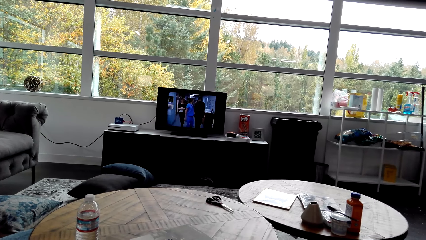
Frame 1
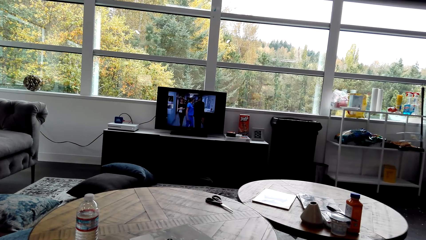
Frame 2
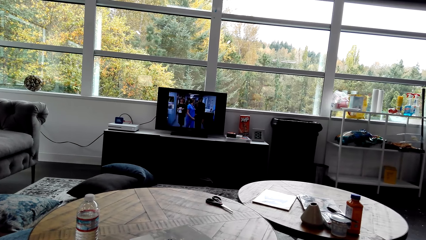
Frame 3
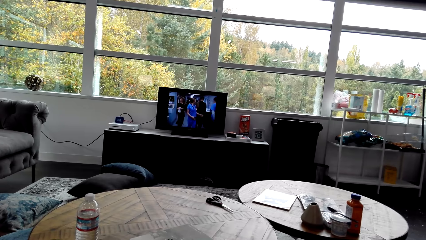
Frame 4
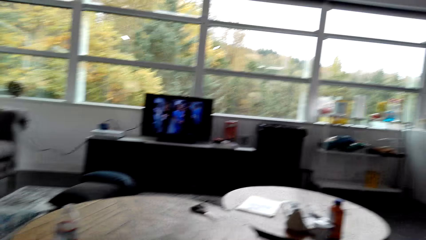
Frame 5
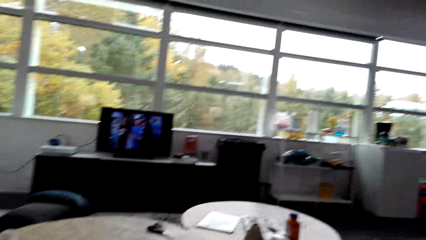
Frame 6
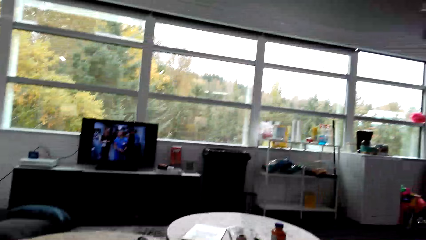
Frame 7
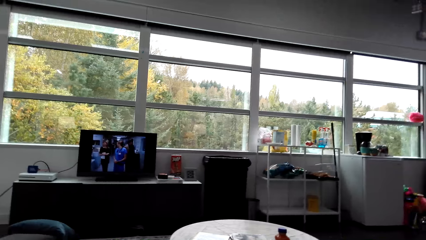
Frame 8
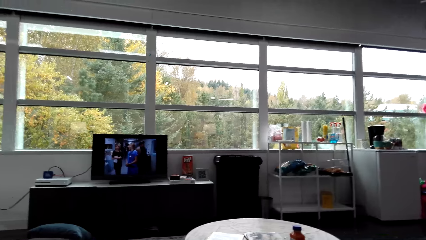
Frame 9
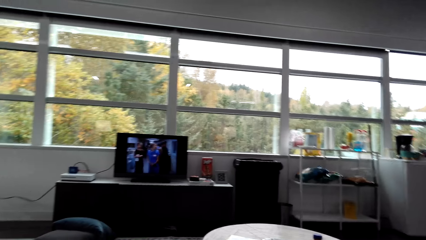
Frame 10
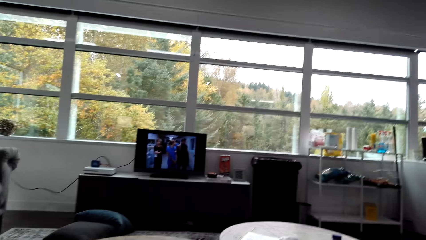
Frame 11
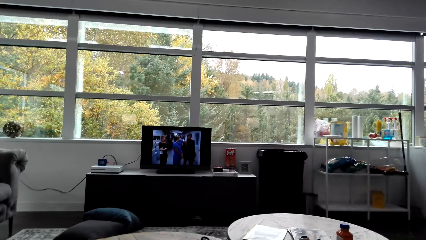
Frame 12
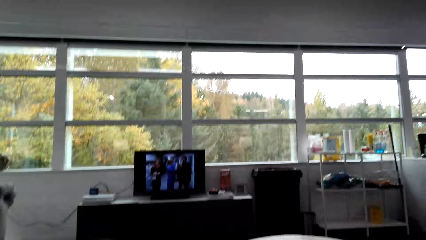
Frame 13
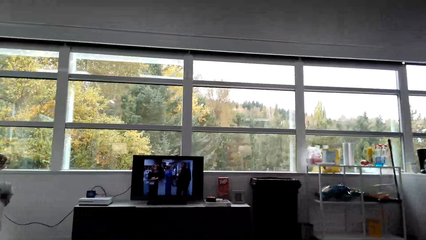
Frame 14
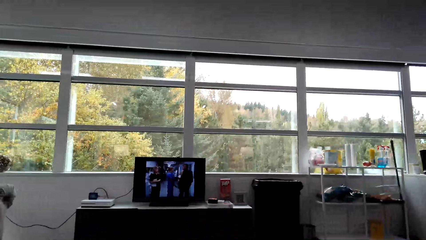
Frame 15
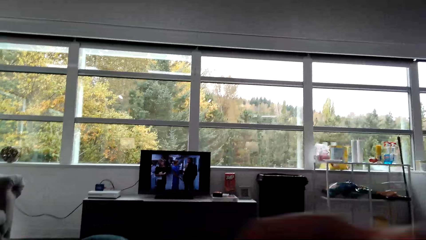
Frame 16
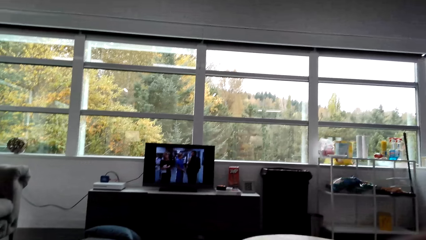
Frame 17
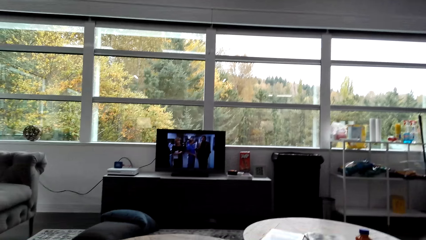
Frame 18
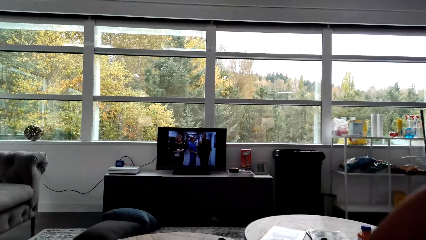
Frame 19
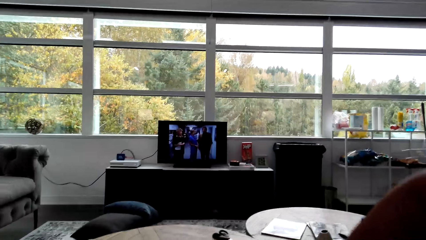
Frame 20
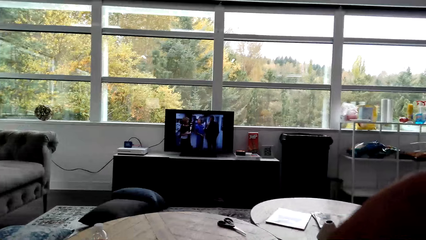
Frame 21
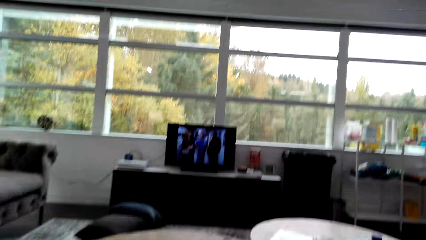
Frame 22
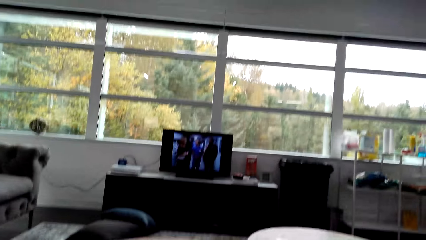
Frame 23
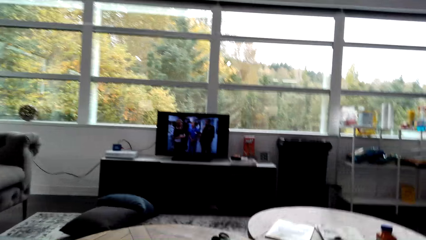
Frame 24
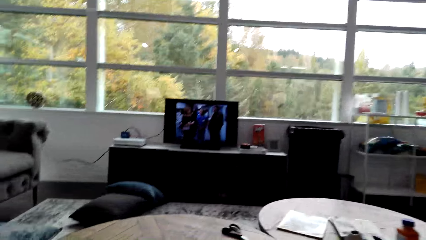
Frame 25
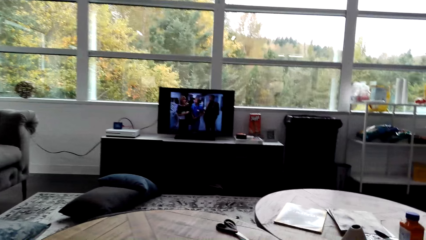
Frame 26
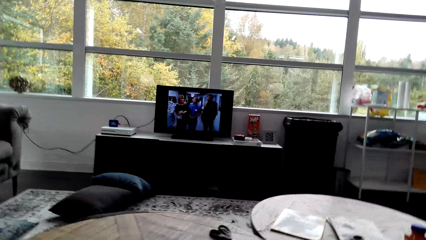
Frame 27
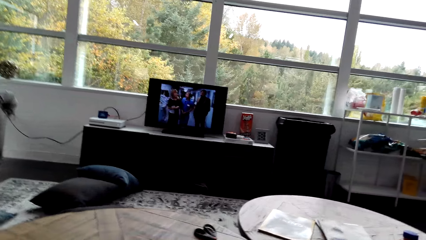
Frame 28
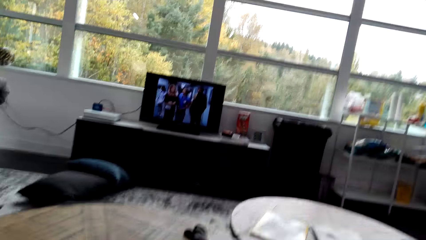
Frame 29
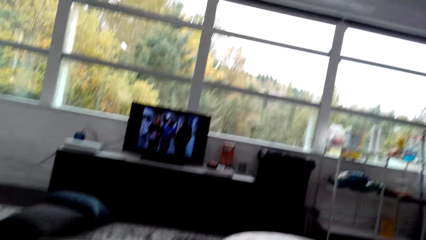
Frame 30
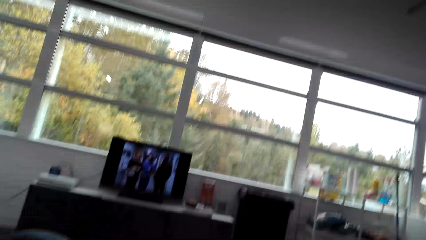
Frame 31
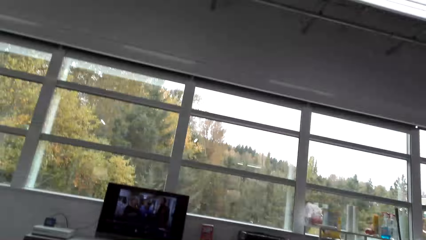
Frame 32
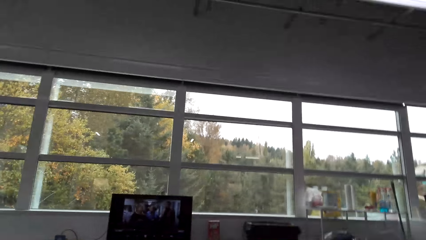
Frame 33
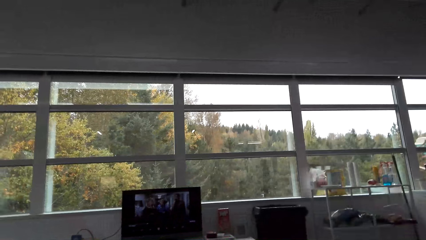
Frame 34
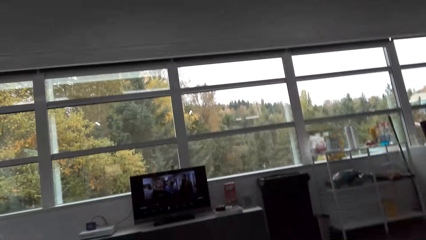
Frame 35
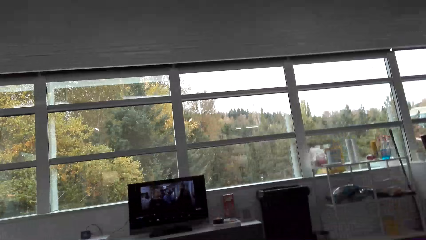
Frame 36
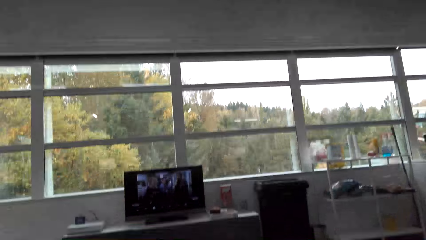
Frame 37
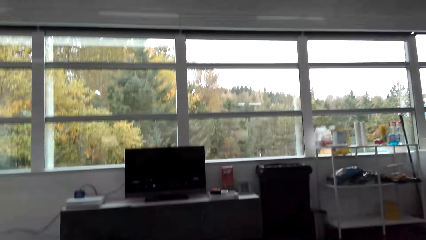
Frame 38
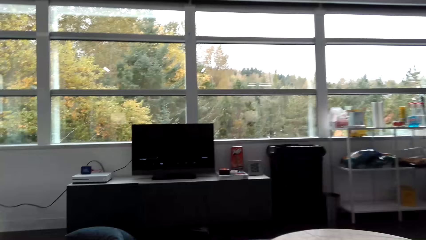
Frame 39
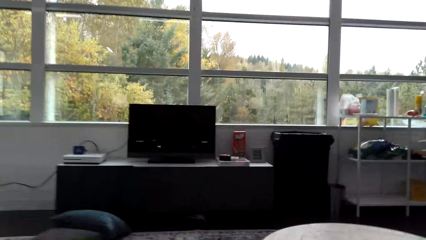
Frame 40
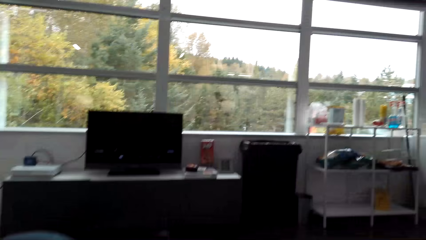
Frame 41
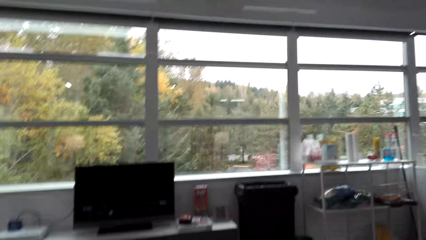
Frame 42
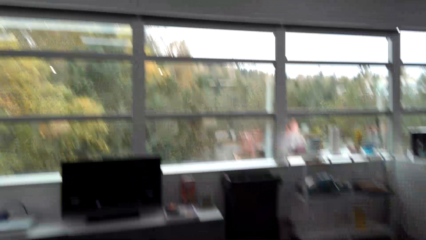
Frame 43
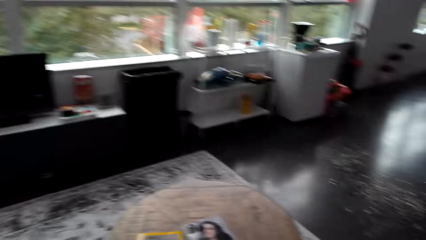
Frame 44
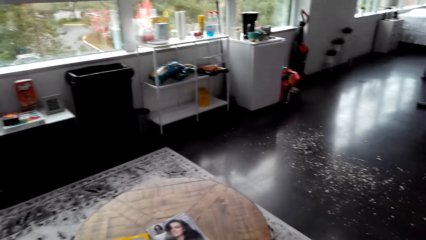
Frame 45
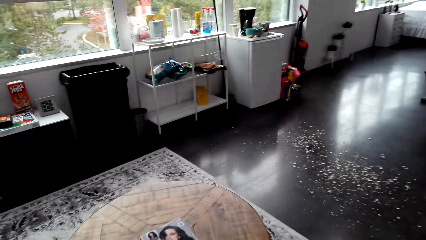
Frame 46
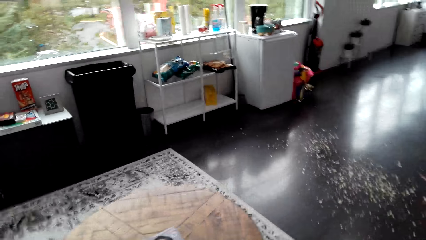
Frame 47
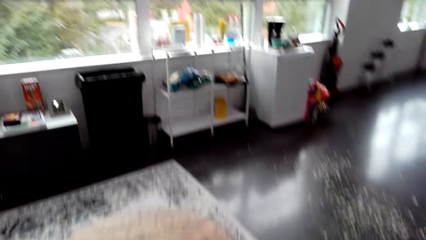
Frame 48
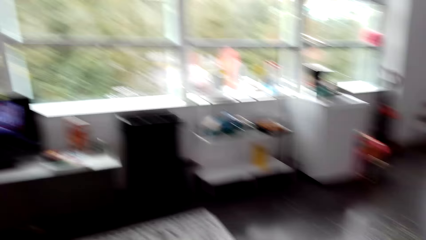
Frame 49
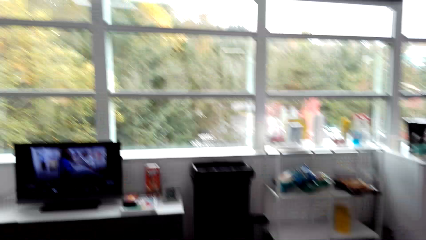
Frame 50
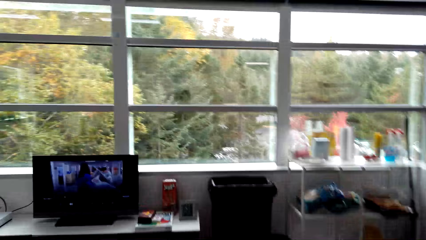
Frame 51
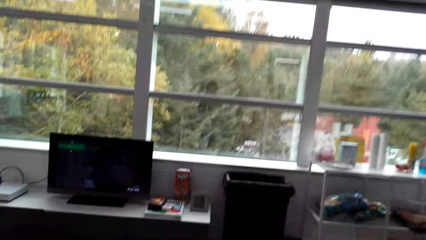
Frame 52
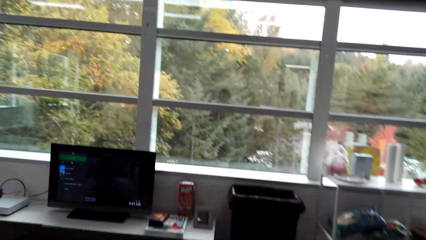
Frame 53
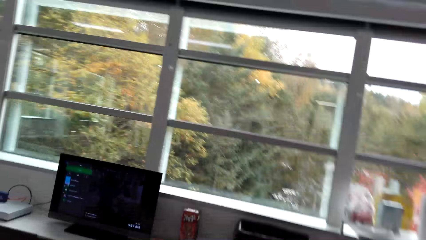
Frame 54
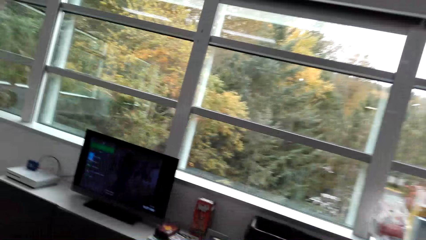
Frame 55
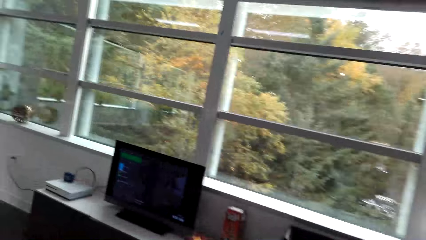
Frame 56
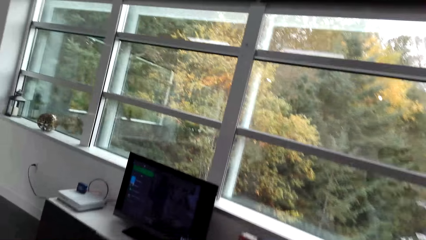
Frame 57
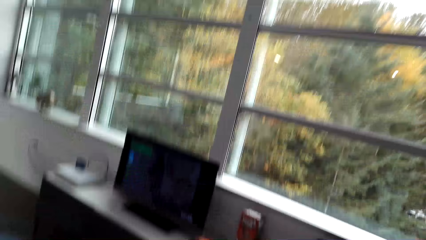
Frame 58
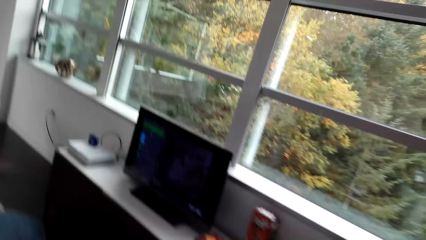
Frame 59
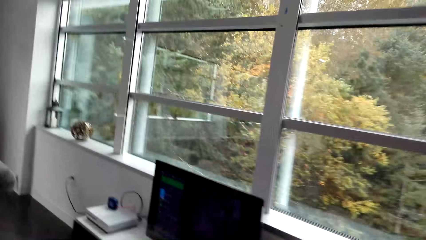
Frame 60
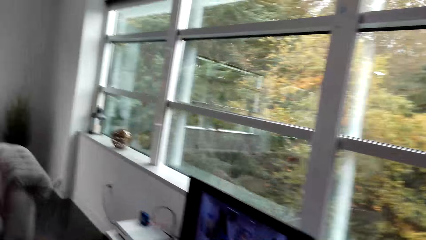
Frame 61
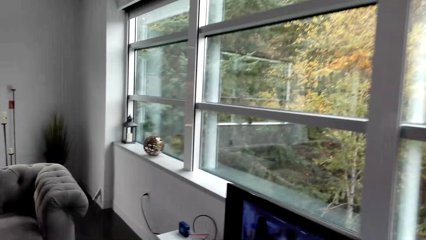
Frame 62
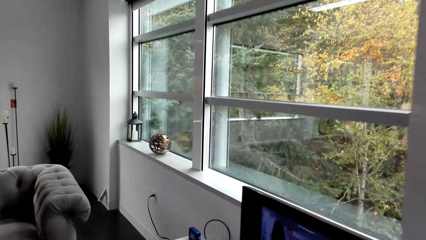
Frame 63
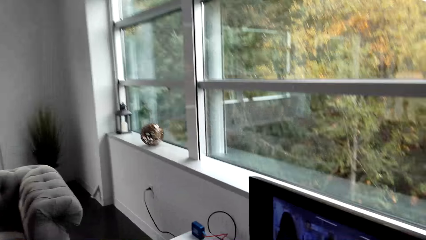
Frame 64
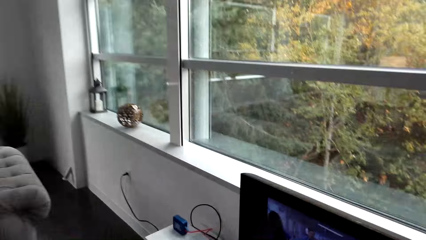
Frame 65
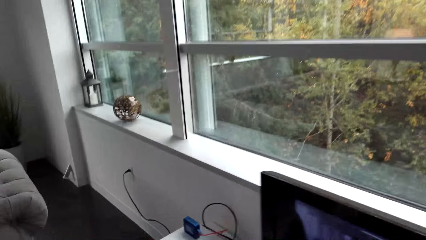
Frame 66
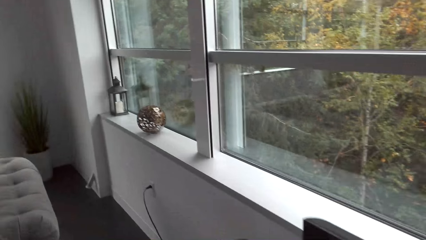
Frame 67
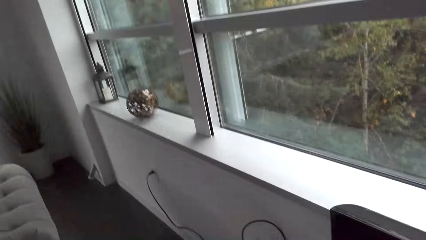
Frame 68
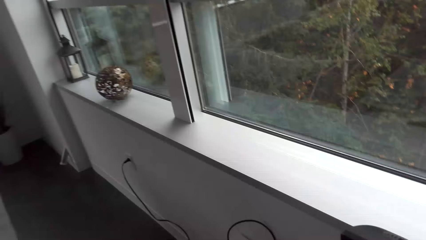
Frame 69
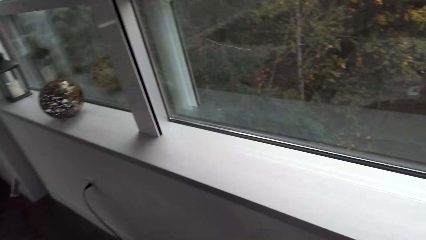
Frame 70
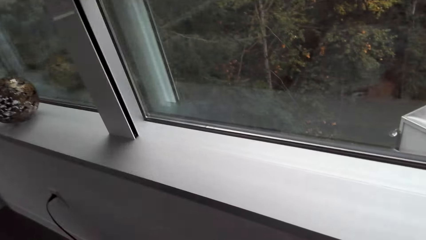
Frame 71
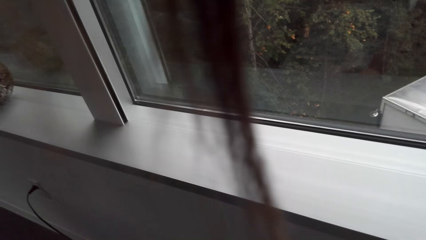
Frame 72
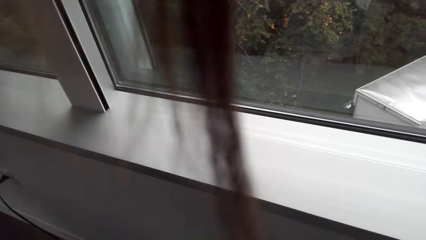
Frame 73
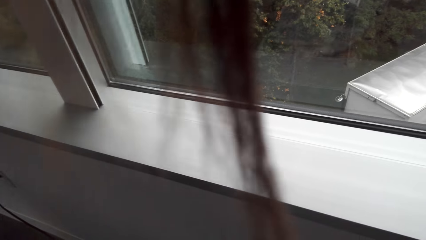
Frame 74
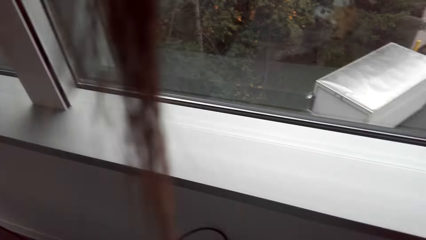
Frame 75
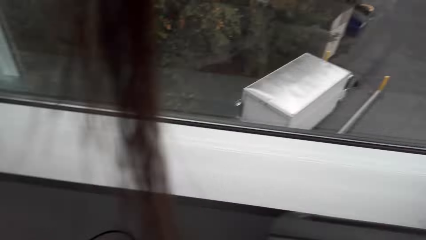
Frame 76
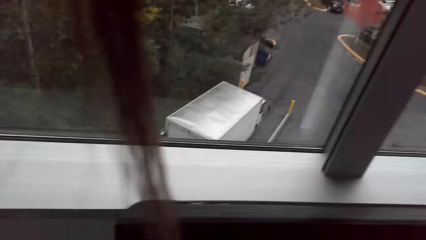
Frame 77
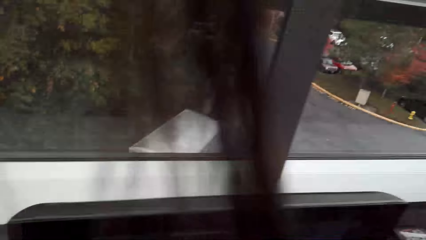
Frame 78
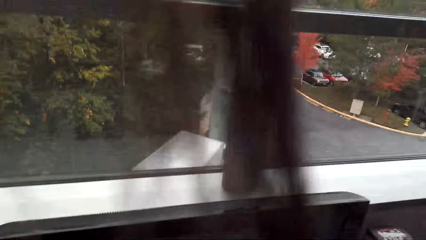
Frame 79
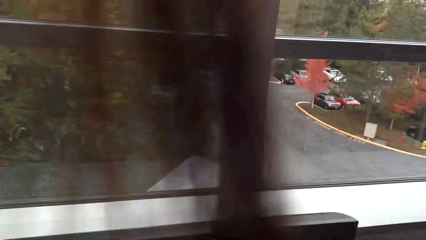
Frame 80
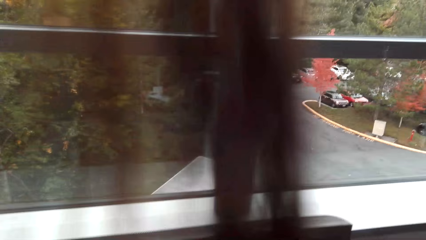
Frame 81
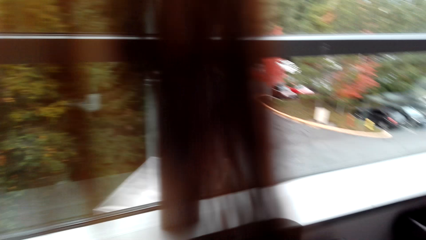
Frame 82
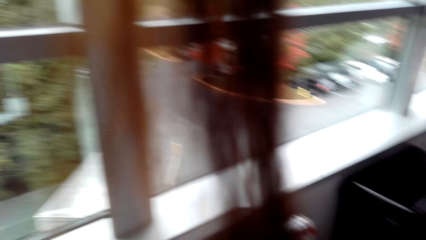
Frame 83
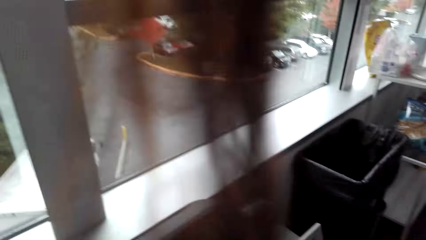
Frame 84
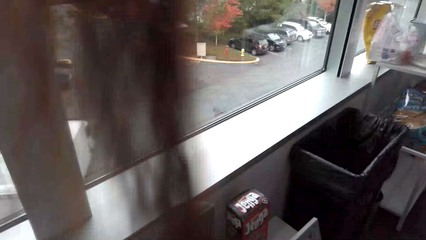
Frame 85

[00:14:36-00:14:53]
The camera wearer stares at the window. They watch the television. They look around. They stand up. They walk around the living room. They stare at the window.
